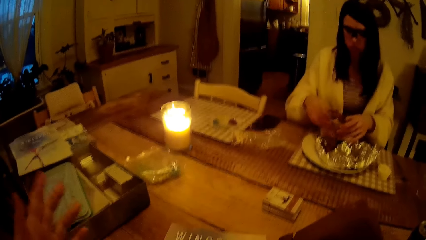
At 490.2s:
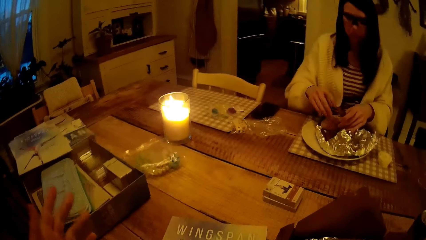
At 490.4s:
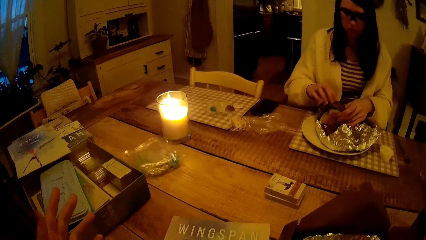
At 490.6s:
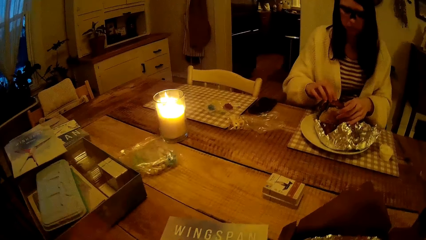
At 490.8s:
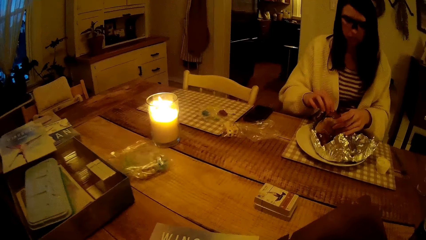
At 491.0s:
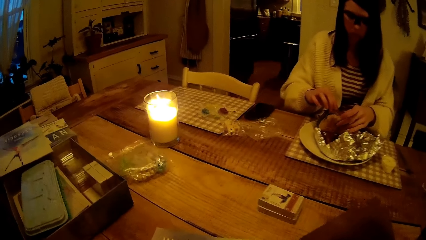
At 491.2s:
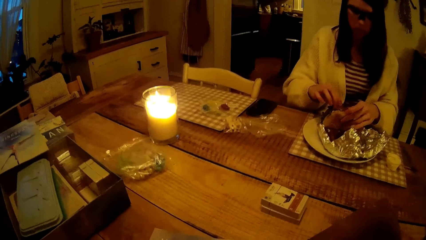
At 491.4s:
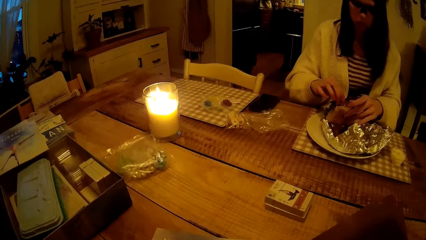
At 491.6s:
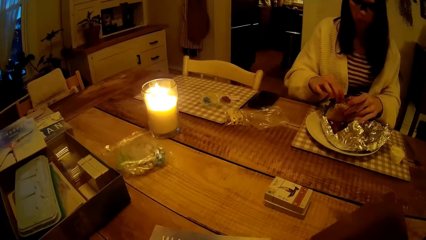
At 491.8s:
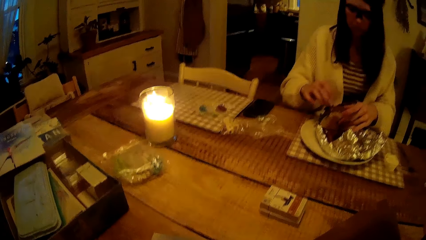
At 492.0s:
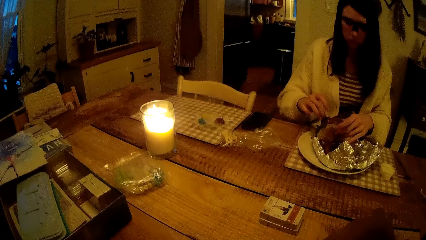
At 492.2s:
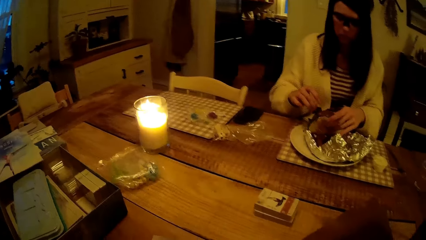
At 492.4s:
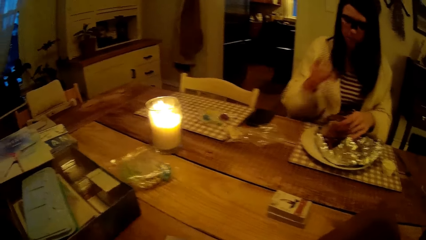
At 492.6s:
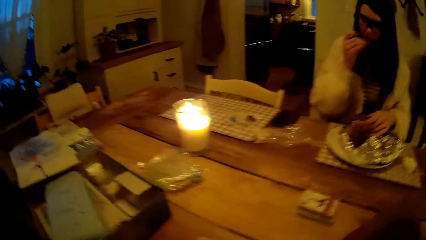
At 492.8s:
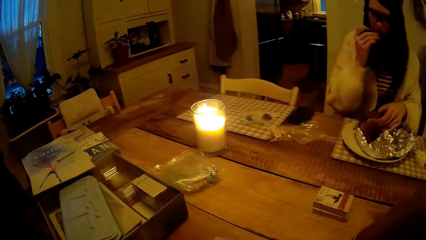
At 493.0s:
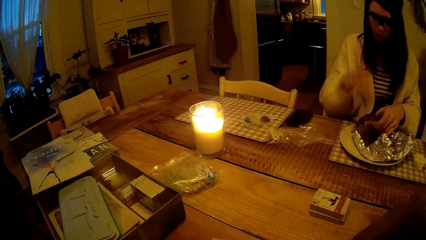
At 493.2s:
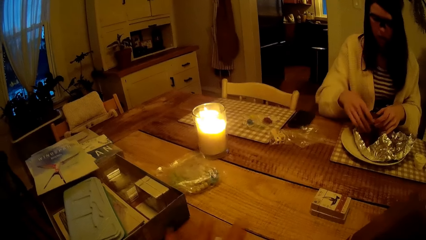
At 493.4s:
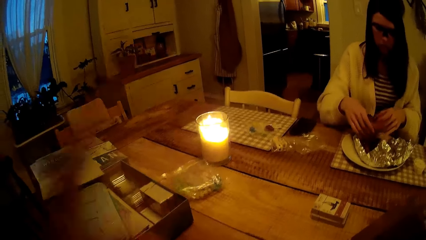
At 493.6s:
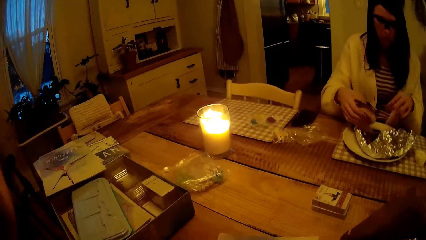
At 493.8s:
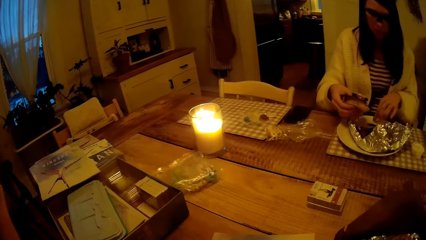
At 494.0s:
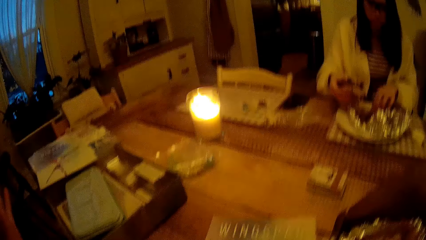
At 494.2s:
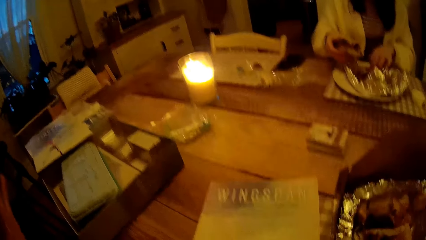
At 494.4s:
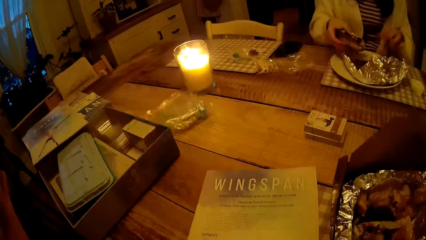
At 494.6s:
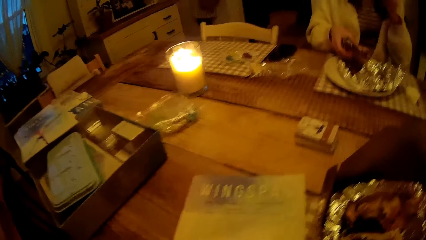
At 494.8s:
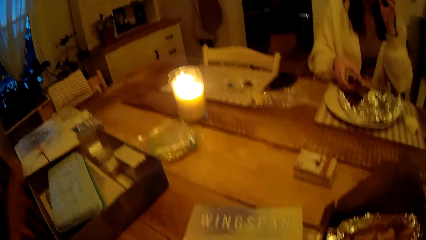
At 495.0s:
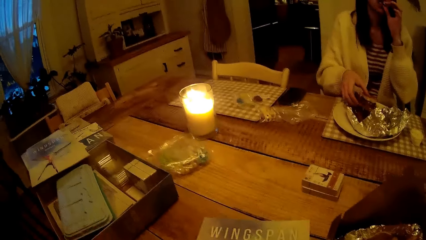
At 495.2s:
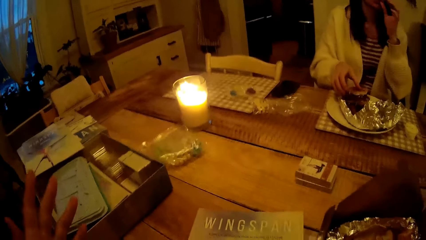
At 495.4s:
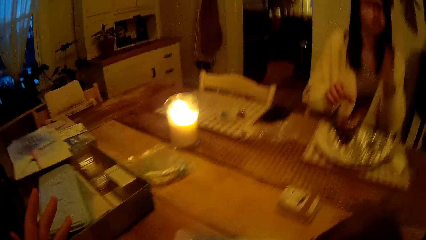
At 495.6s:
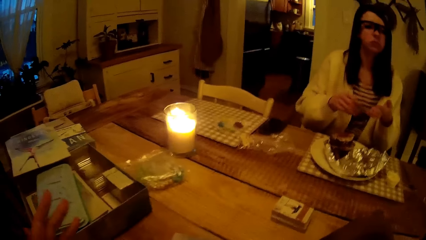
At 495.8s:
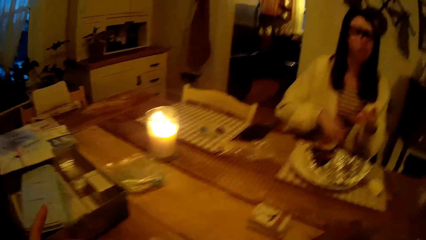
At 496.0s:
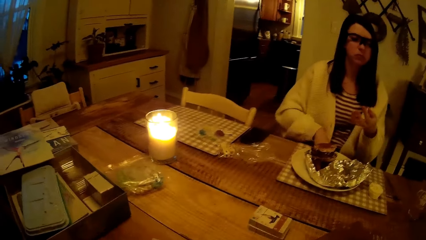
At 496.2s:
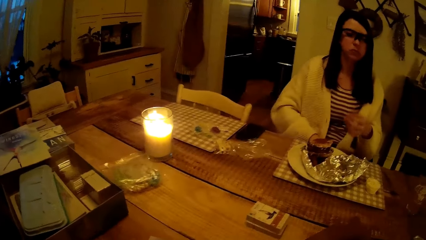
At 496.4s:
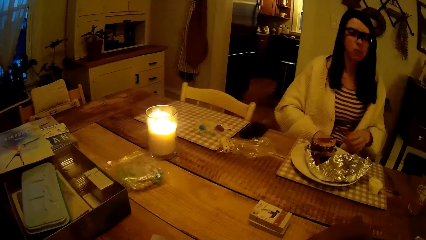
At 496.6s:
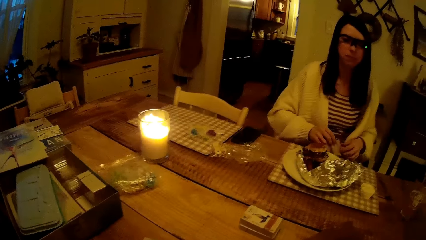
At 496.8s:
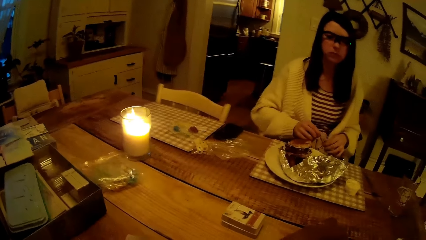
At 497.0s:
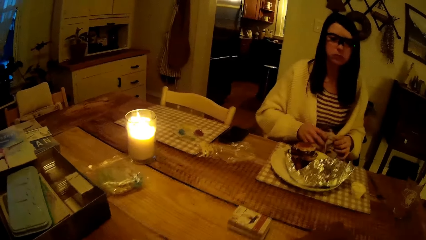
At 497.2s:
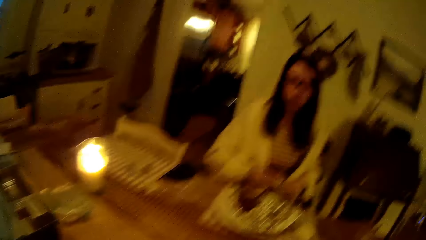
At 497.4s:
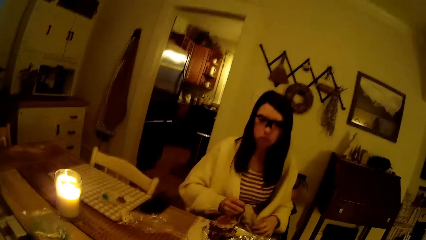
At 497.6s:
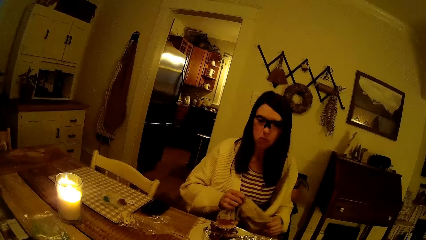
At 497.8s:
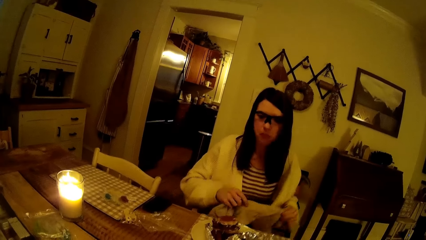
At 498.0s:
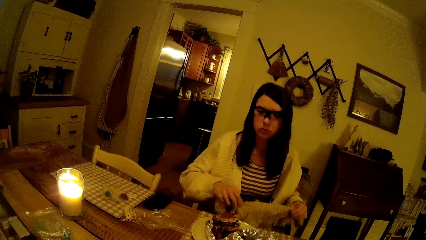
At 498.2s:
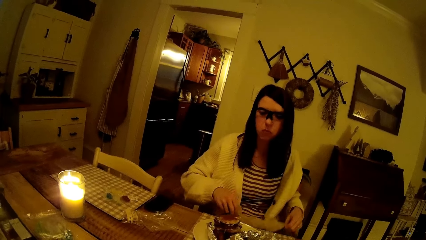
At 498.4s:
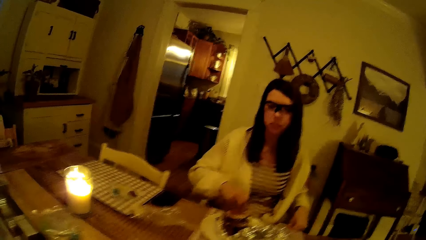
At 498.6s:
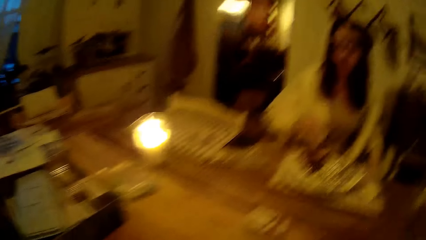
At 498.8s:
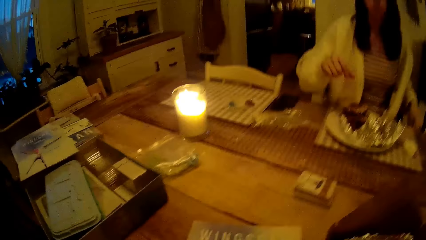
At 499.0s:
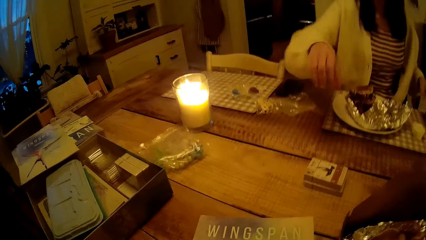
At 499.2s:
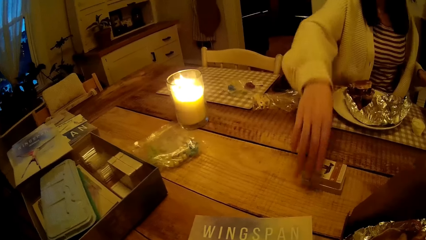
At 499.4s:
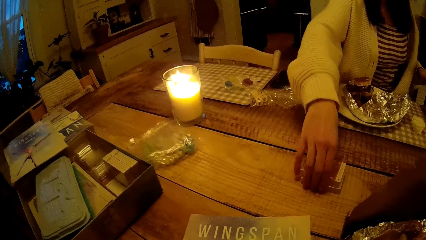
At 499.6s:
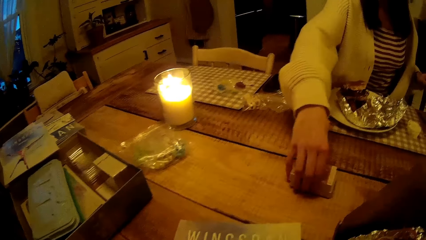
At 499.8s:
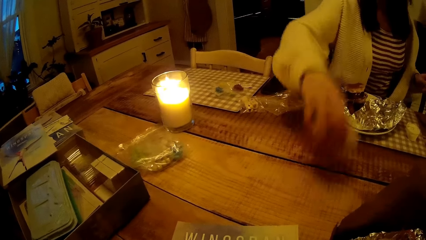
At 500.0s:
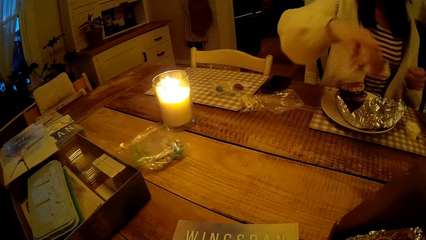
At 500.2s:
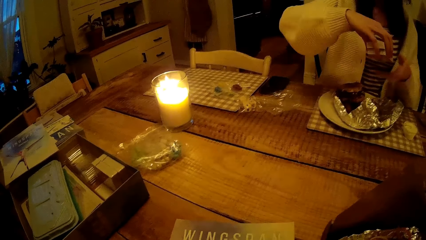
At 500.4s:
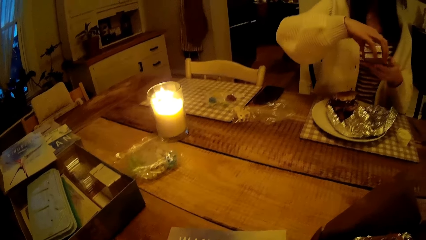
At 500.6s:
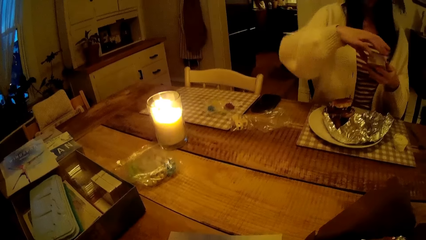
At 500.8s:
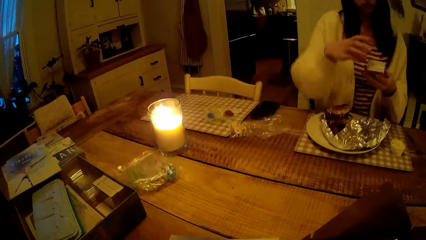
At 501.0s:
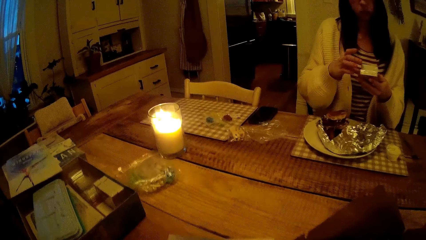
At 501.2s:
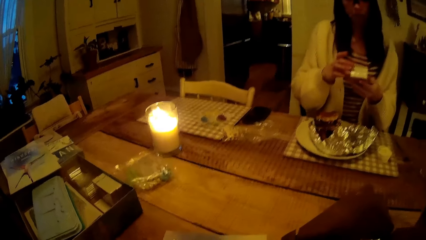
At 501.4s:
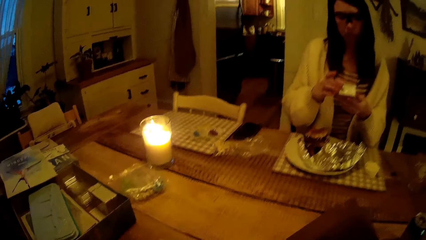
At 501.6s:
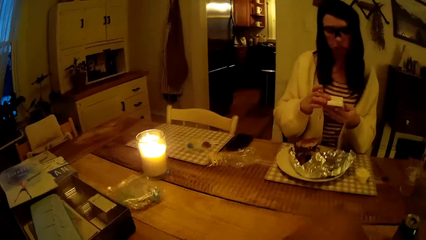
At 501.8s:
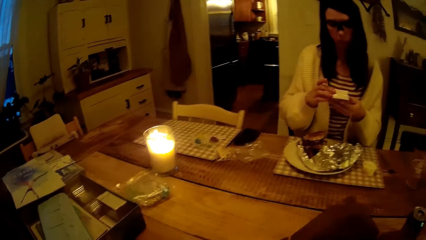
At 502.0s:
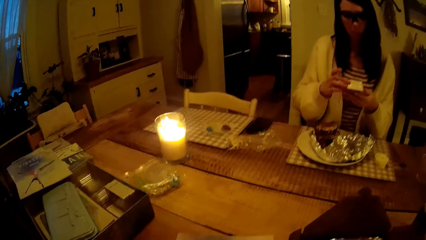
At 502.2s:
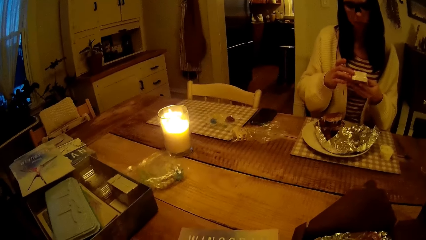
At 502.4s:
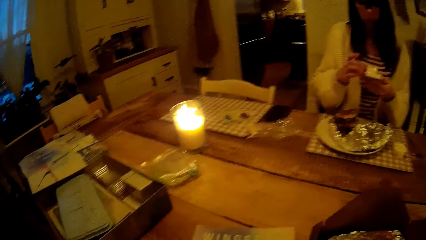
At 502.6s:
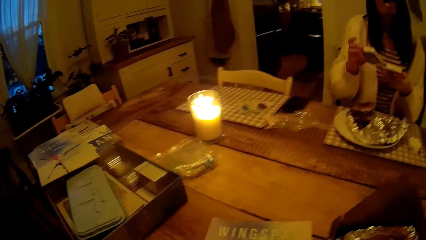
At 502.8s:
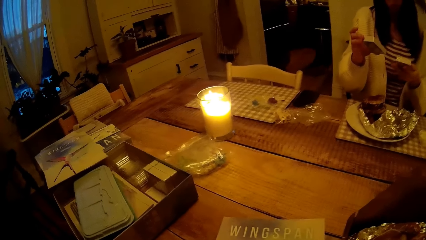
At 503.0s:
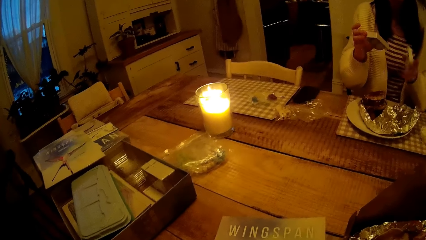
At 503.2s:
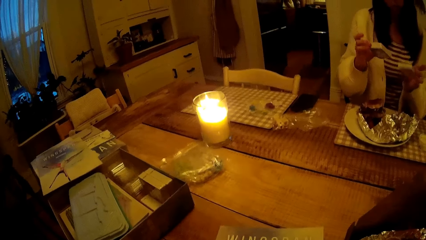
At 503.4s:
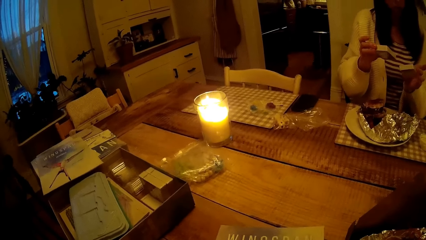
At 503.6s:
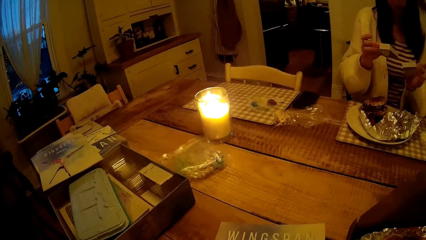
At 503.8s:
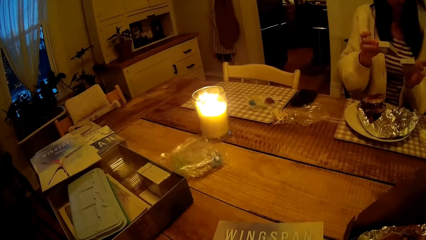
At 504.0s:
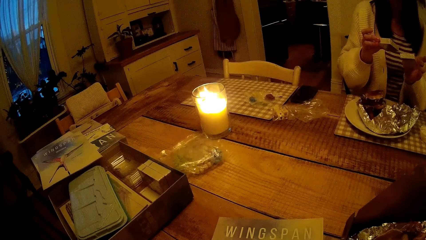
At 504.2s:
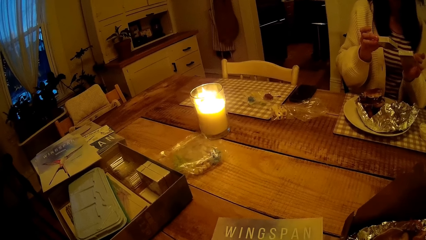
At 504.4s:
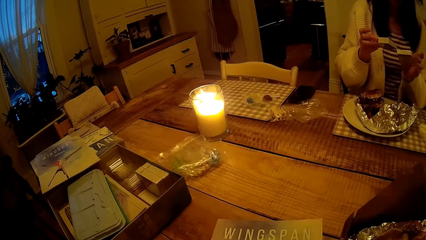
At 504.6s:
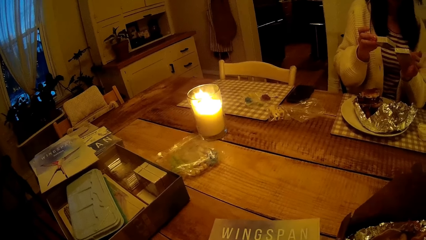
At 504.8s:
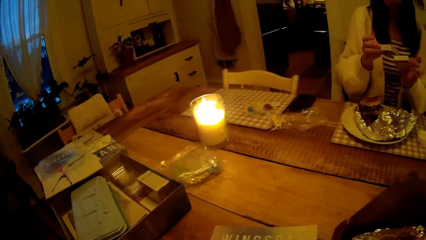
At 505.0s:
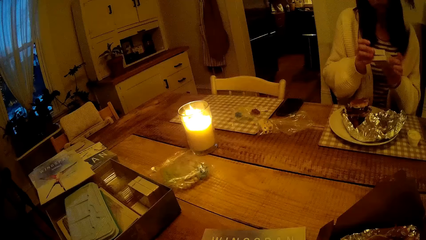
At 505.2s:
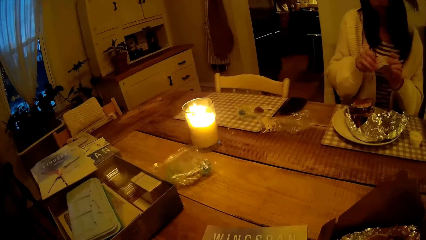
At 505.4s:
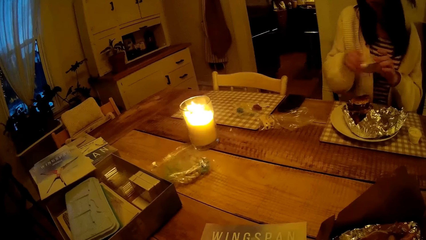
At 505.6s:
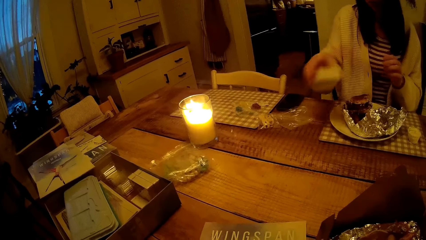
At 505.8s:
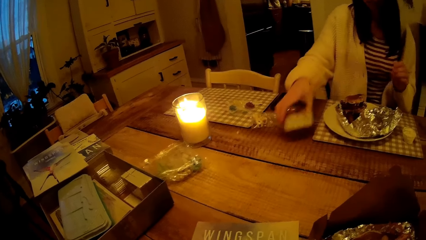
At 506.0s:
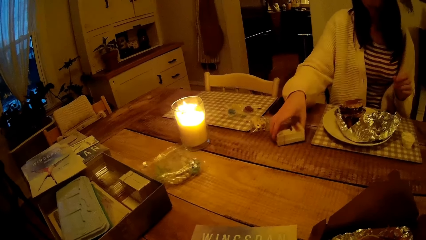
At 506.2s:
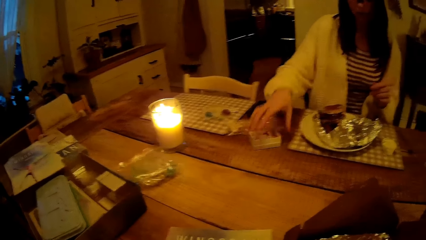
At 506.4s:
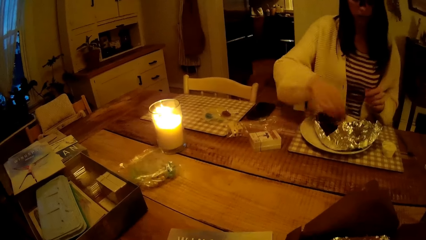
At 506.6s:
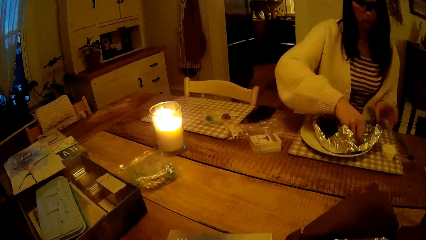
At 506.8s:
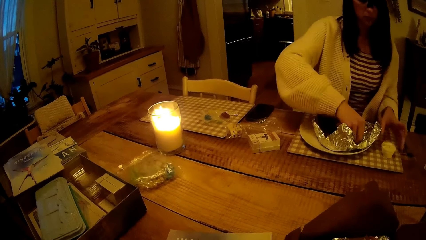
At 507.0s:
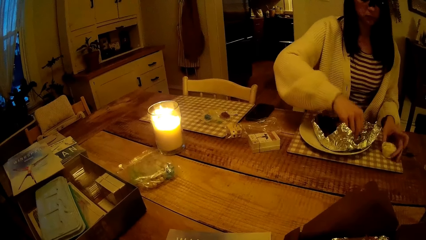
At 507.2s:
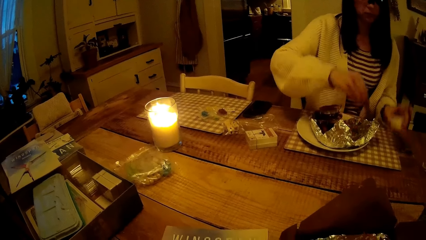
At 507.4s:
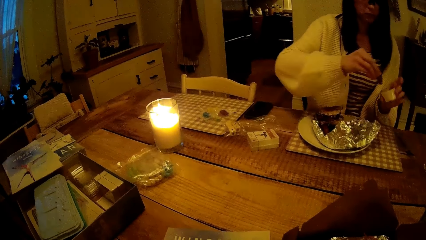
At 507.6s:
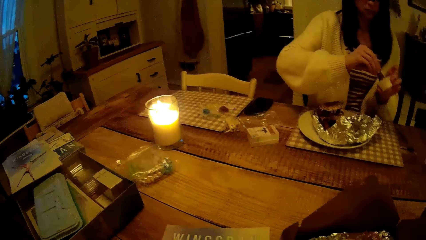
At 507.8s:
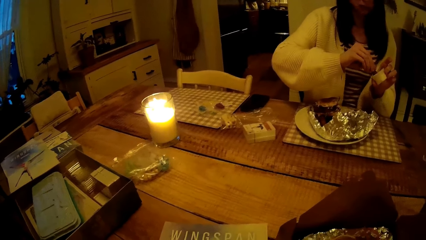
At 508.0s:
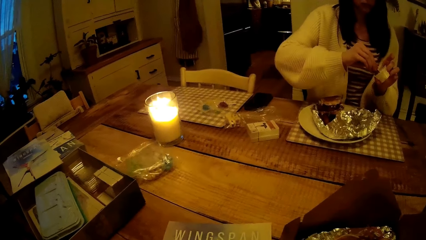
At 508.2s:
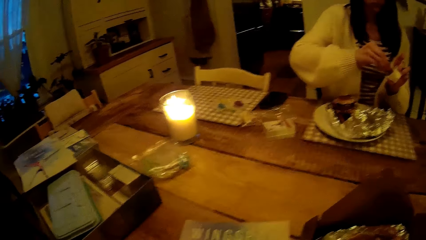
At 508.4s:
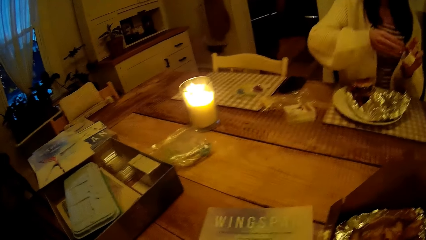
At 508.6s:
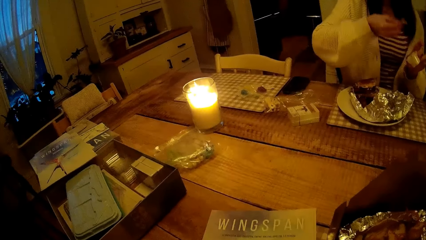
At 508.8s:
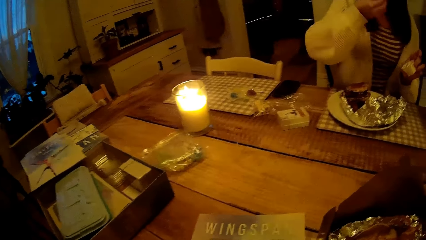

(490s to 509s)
The woman eats meat from the burger with her right hand. The woman holds the burger from the plate of food on the table with both hands. The woman eats meat from the plate with her left hand. The woman drops the burger in the plate of food on the table with her right hand. The woman holds the napkin with both hands and wipes the hand with the napkin. The woman places the napkin on her thigh with both hands. The woman picks cards from the table with her right hand. The woman passes the cards from her right hand to her left hand. The woman picks a sealed card from the cards in her left hand. The woman passes the cards from her left hand to her right hand. The woman places the cards on the table with her right hand. The woman picks a chip from the plate of food on the table with her right hand. The woman picks the bowl of whipped cream from the table with her left hand. The woman dips the chip in the bowl of whipped cream with her right hand.
